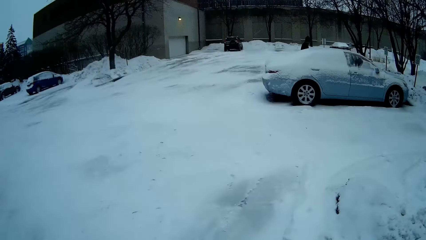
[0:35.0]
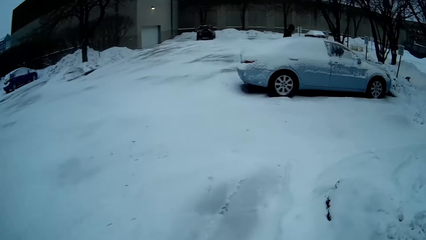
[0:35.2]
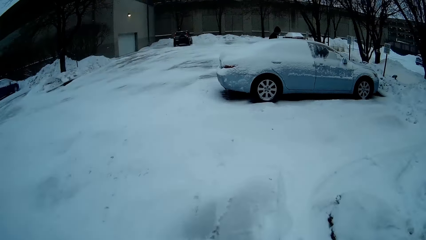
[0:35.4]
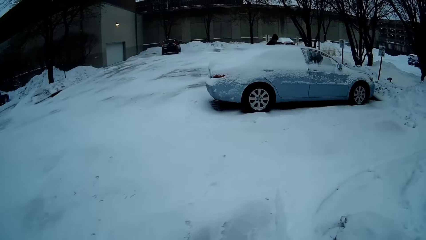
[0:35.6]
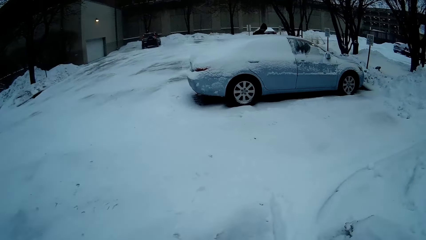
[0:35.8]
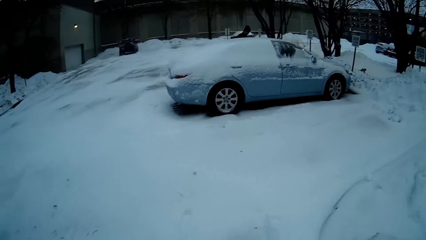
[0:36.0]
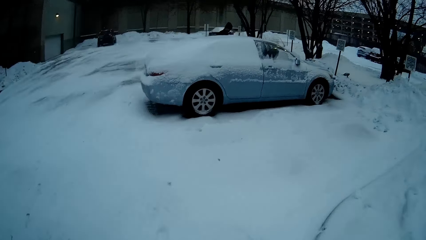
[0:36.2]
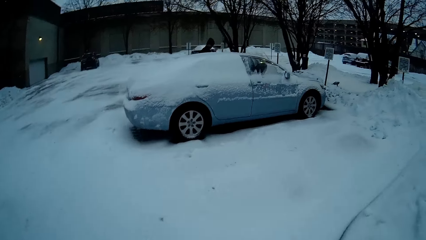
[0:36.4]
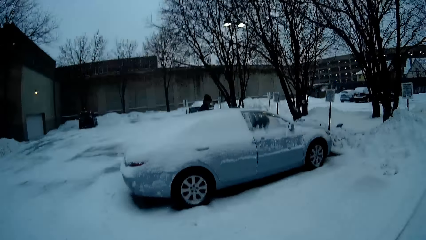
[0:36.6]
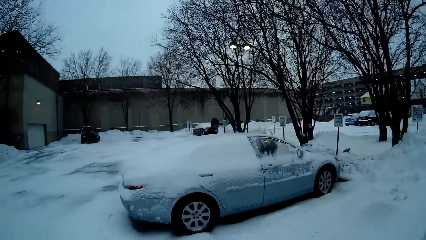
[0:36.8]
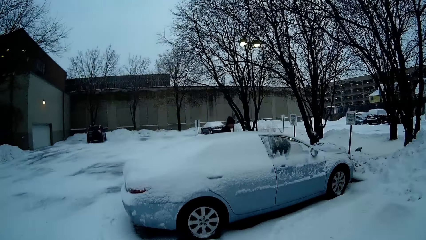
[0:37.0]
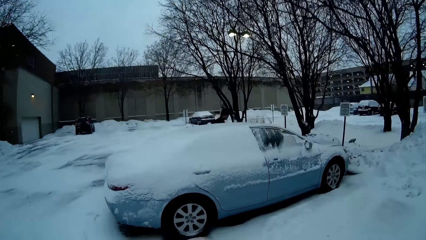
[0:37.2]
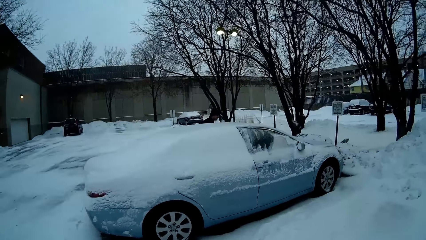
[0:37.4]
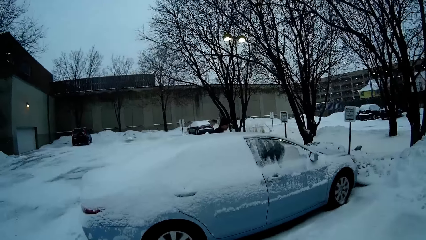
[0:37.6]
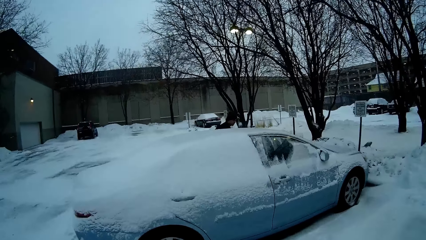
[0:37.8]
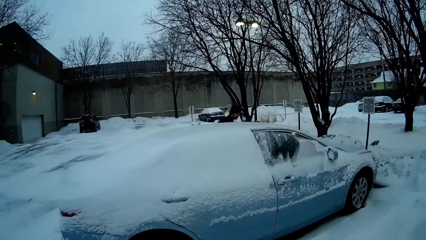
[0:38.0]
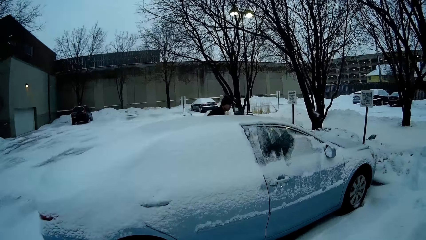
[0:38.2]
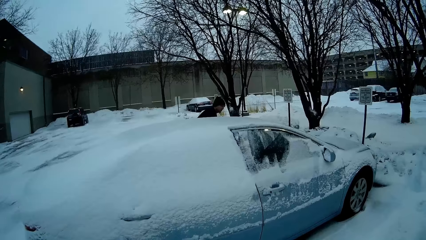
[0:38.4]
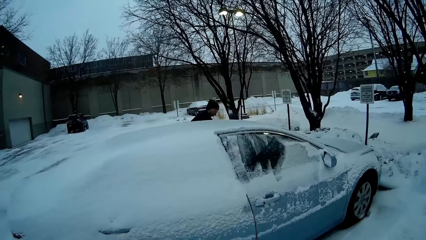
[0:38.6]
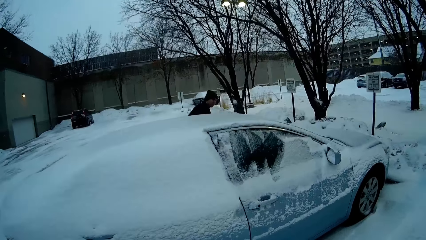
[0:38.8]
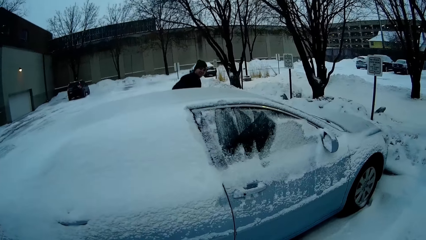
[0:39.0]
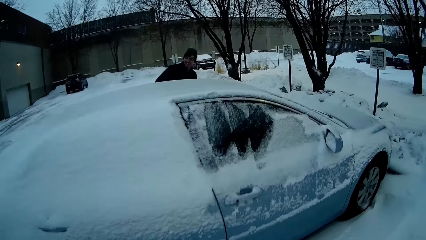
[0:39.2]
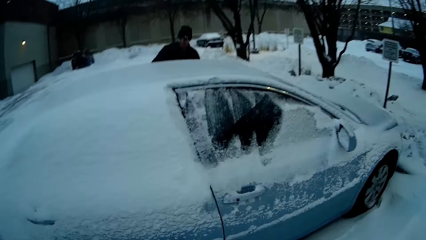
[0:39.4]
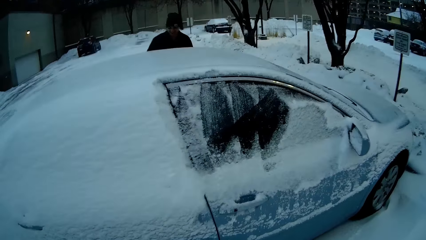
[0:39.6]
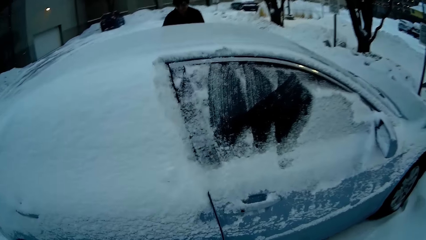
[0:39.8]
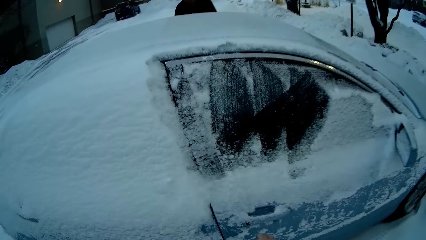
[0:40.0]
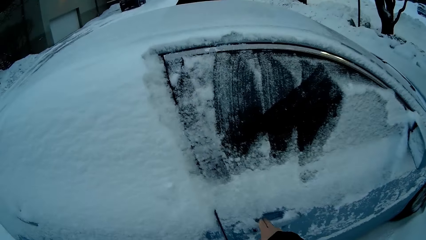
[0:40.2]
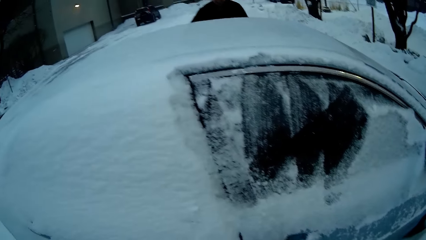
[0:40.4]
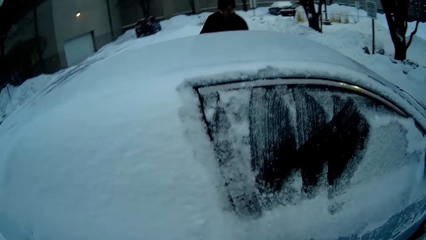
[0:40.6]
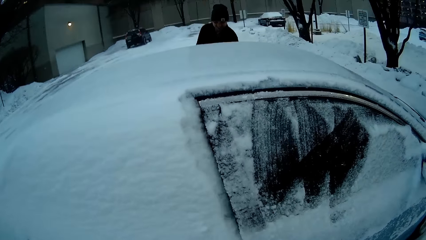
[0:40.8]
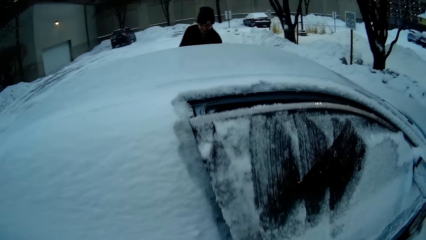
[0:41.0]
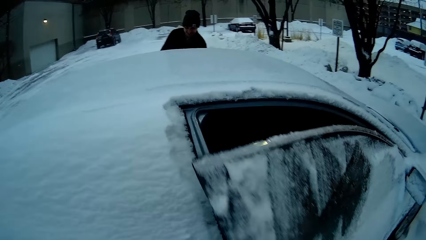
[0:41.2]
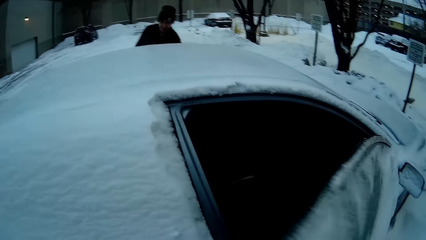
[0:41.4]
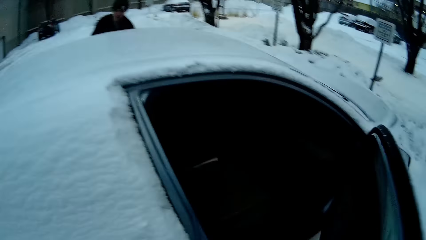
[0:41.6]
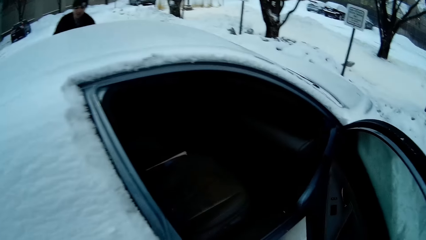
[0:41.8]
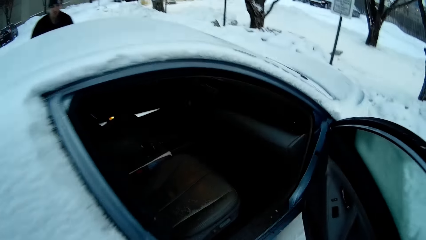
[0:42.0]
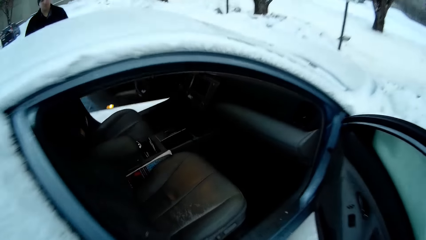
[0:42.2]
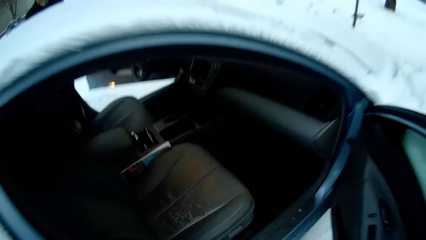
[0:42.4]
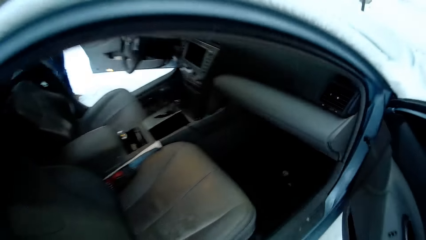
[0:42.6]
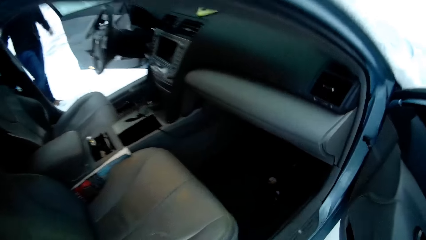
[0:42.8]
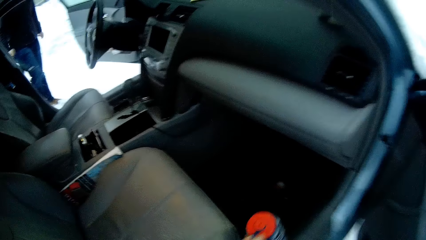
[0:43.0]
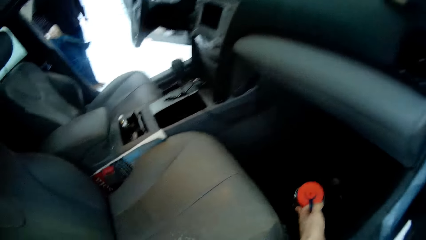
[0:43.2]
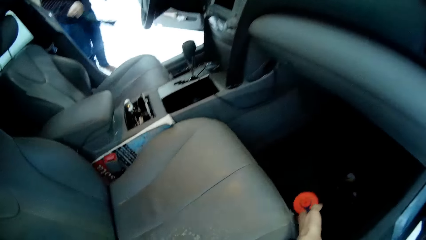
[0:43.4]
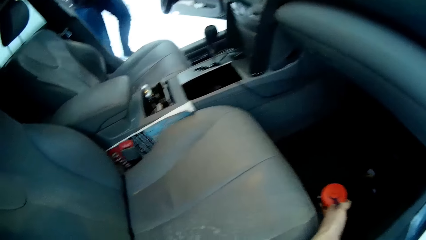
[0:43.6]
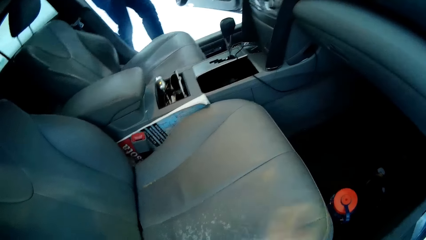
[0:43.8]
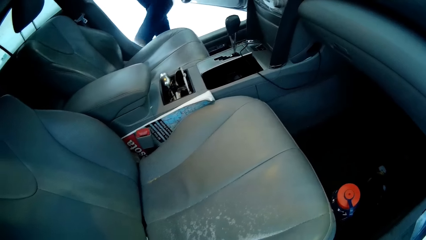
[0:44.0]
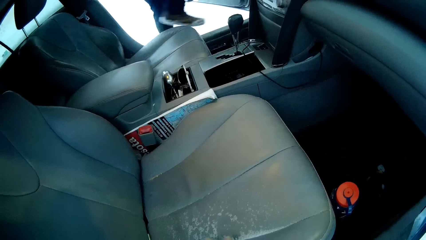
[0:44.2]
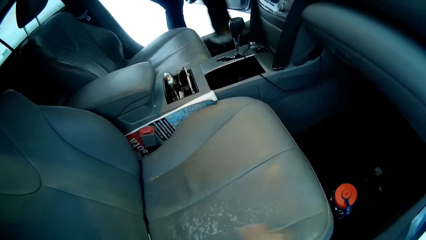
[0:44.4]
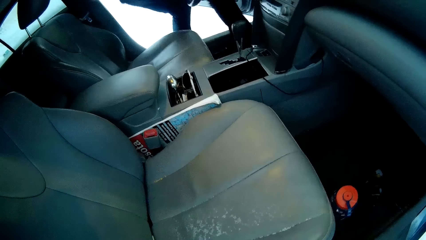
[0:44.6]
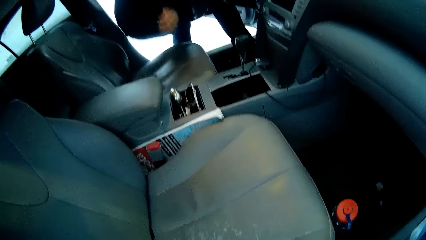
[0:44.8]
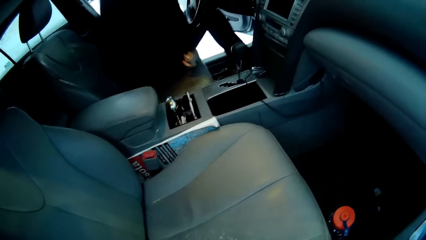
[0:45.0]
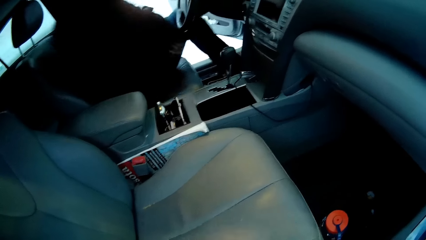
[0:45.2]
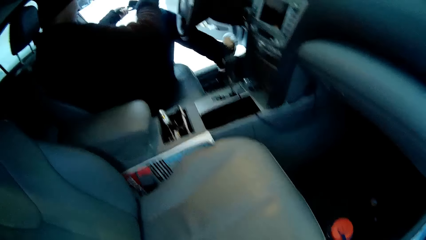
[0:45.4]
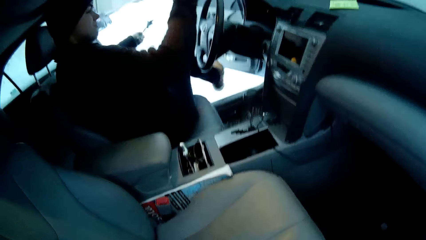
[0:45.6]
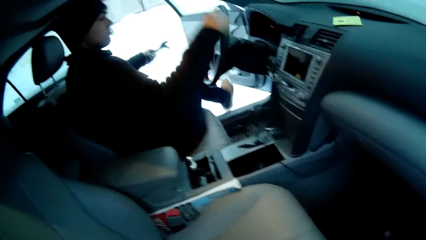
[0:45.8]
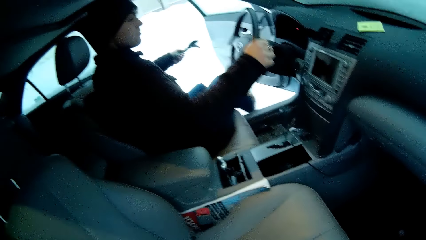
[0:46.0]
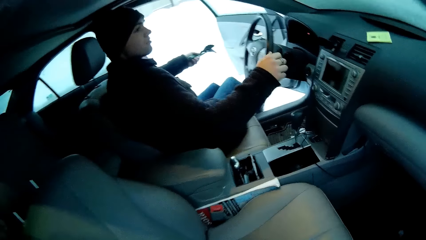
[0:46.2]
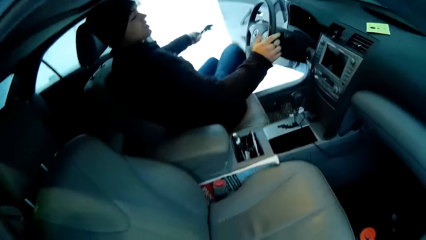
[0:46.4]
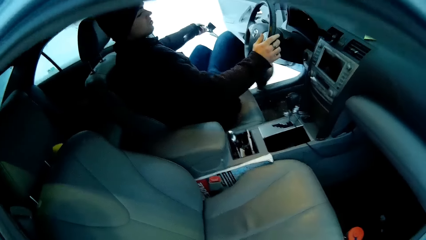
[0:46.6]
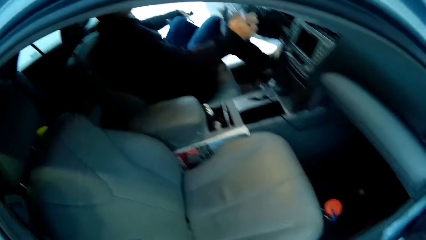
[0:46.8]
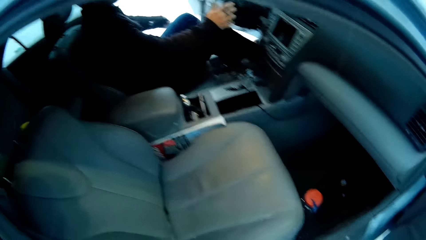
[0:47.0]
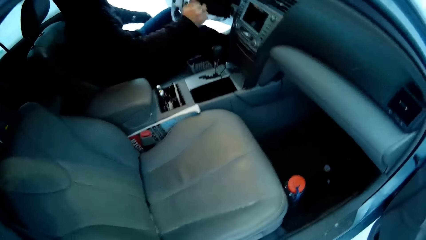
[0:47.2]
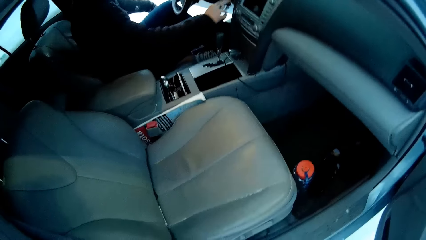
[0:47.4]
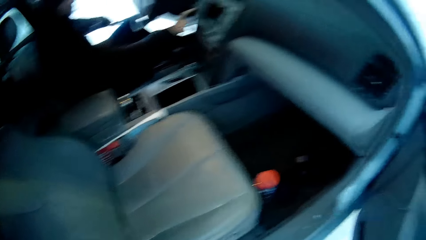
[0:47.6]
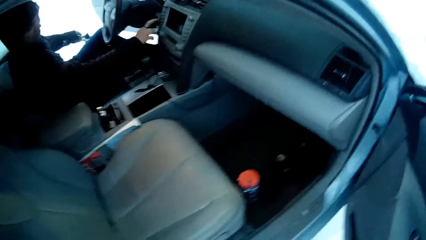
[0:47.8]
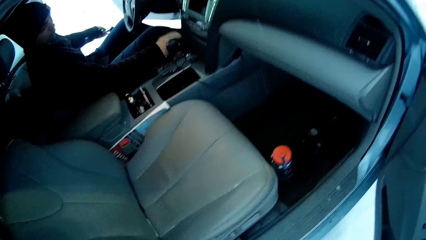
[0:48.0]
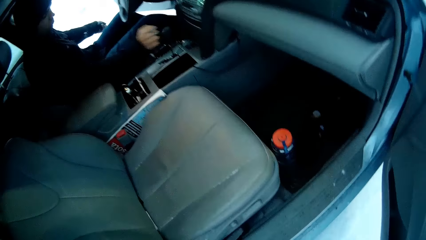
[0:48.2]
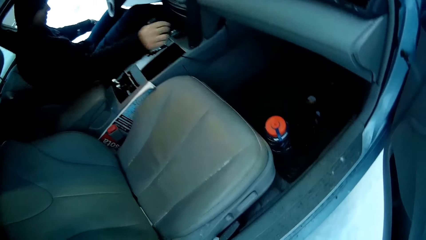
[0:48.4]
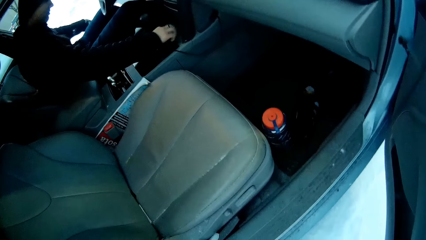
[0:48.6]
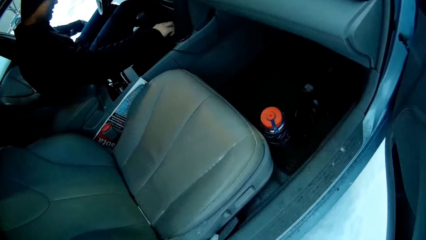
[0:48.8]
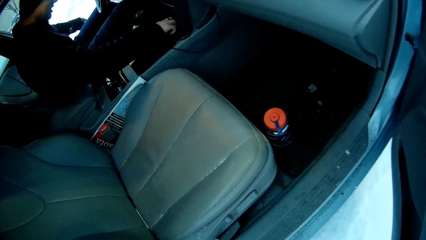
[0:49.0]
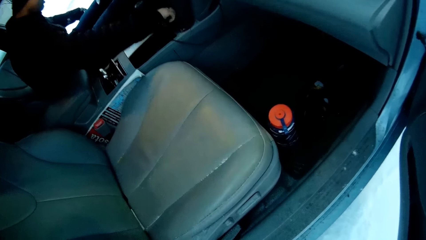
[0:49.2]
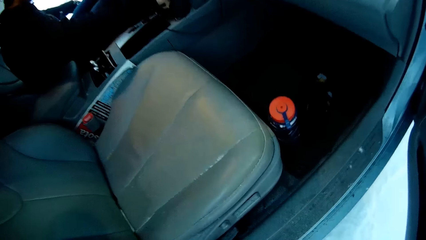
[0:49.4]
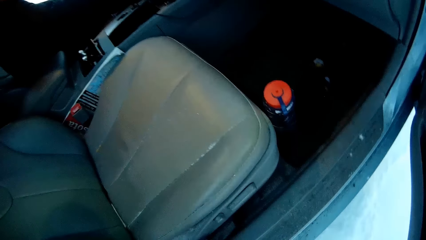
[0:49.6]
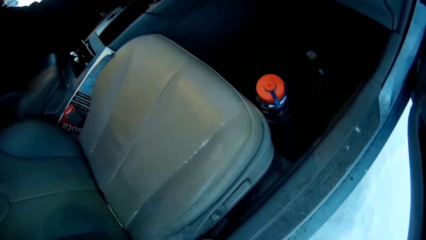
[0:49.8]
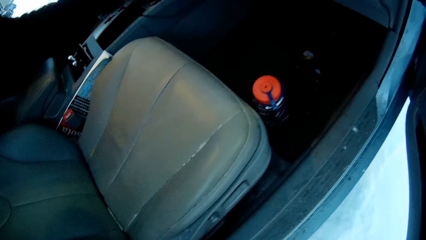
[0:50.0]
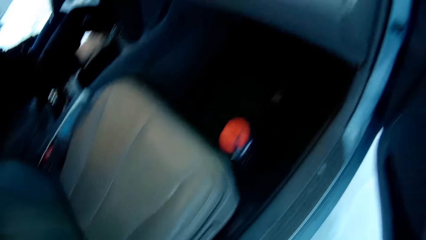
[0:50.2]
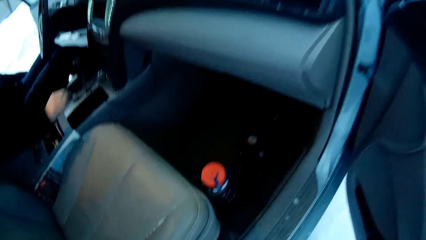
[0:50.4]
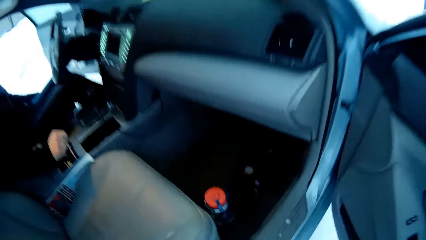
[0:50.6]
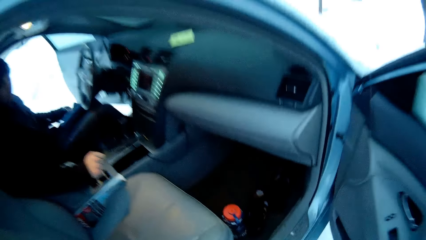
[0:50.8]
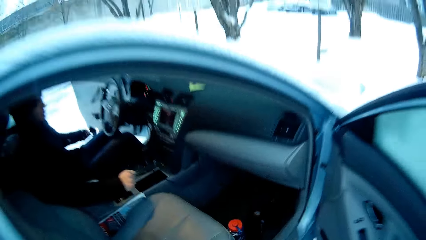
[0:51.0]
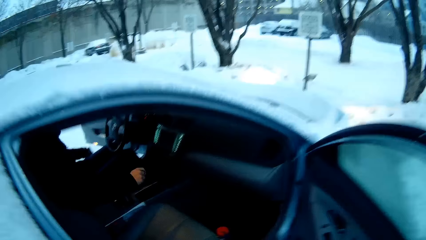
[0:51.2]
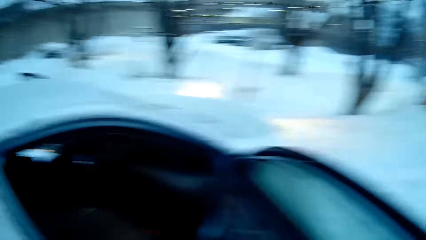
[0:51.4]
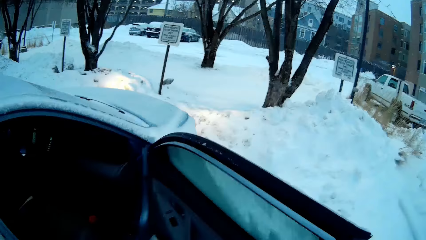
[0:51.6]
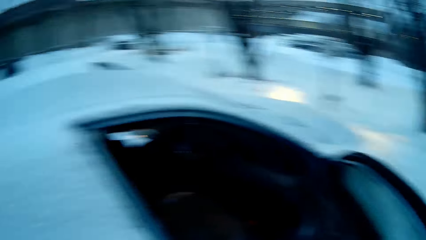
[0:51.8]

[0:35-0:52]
The camera wearer opens the car door. A person opens the car door. The camera wearer puts a bottle in the car. The person gets in the car. The person does something.
